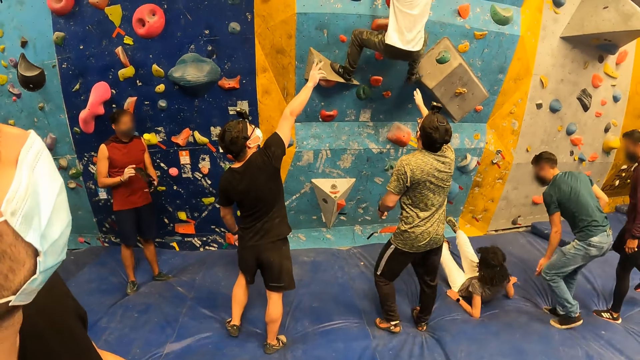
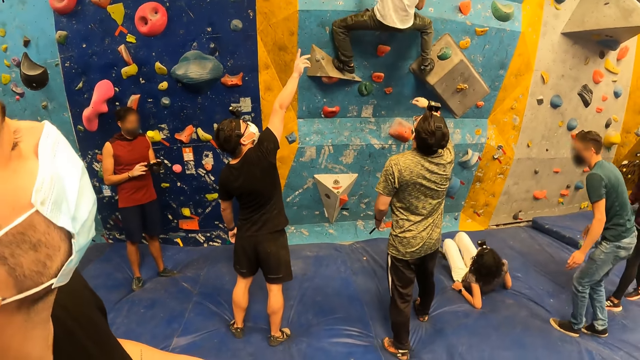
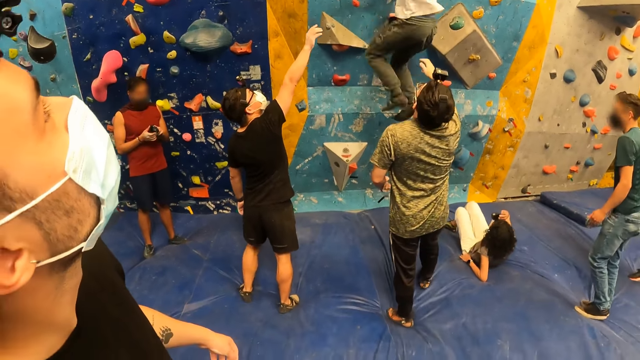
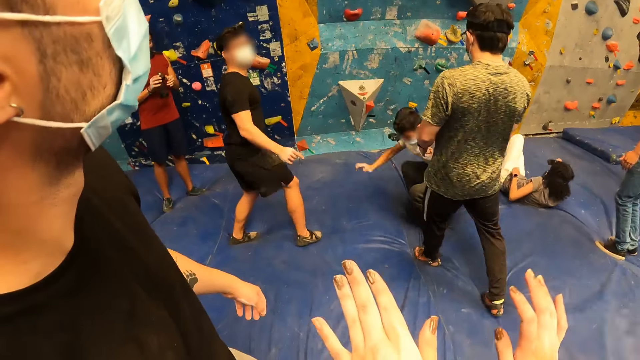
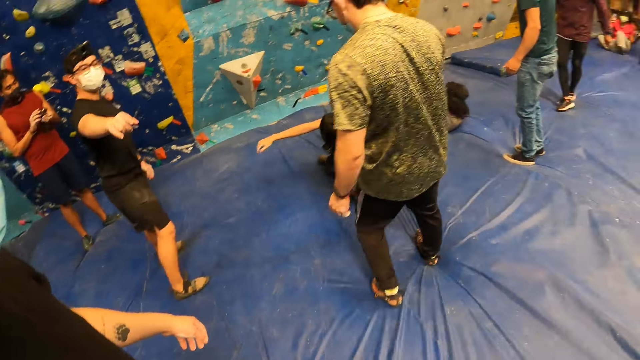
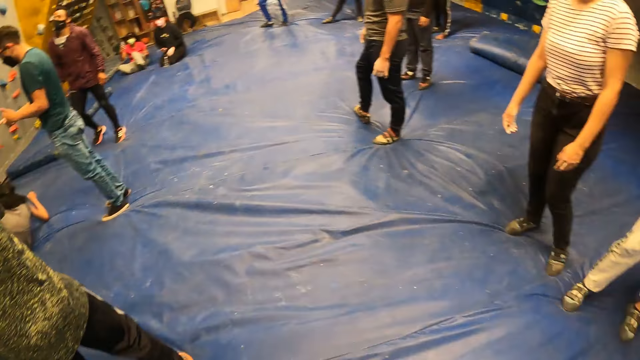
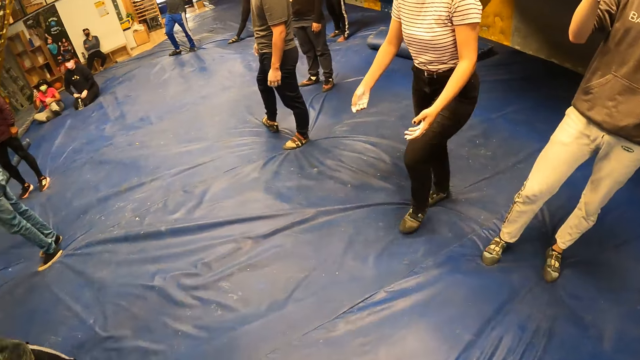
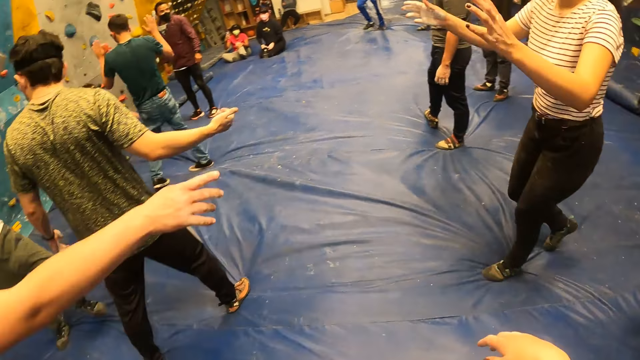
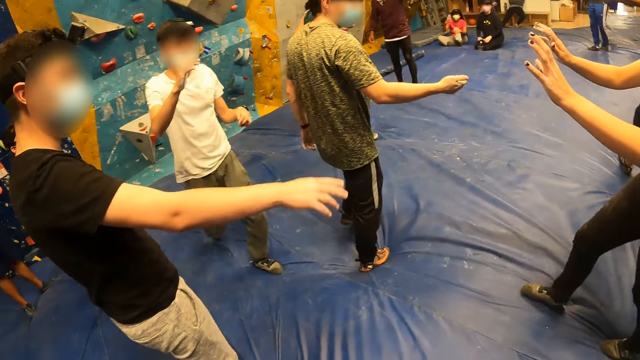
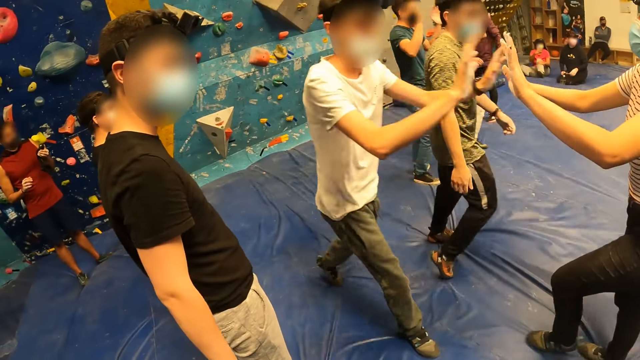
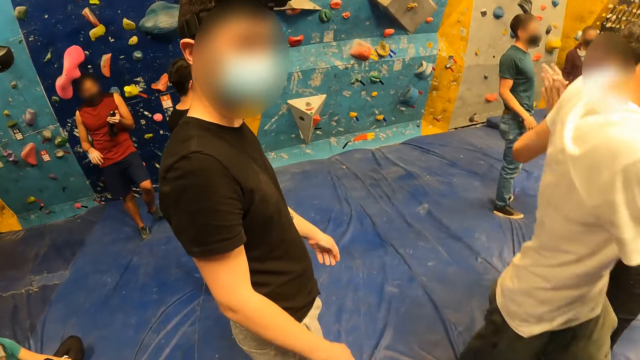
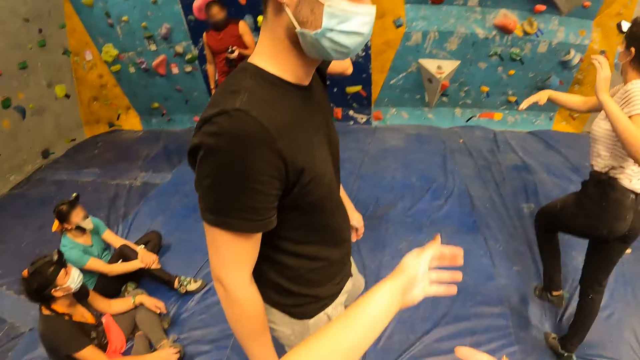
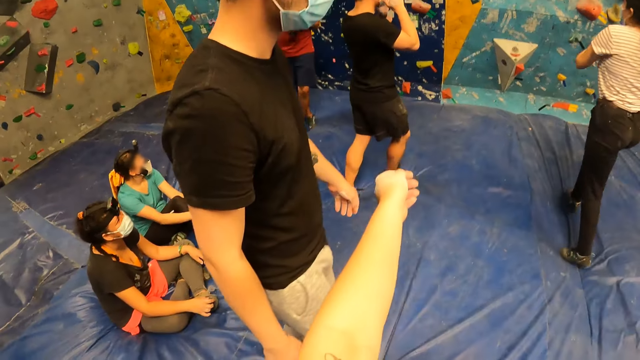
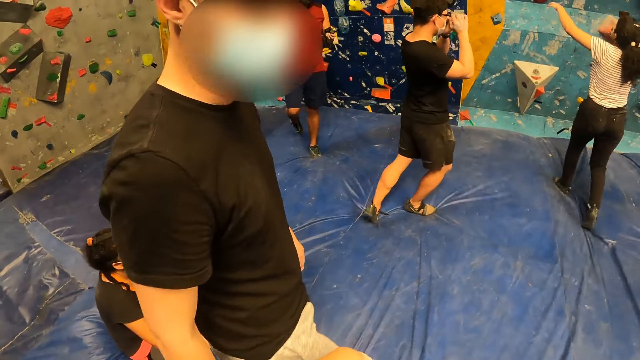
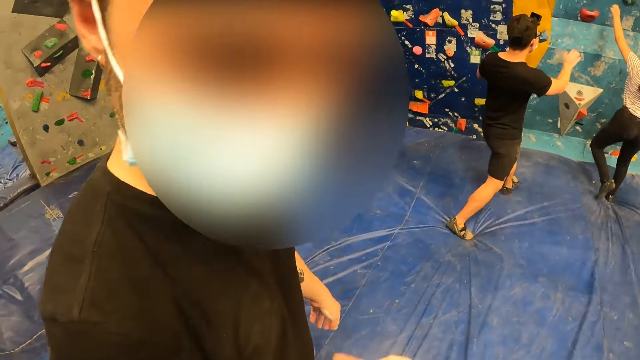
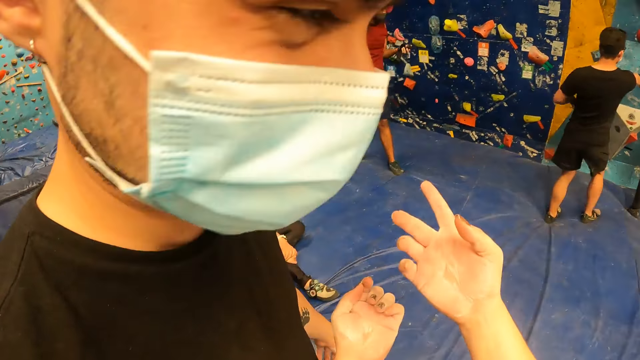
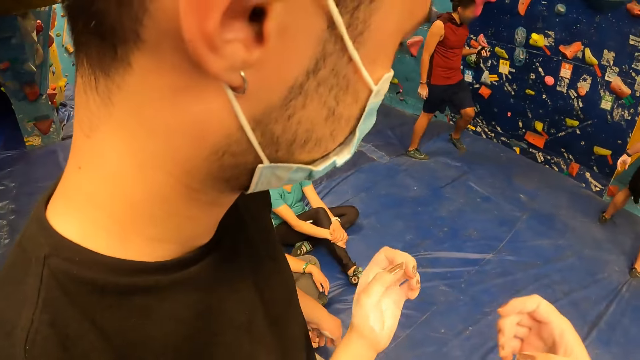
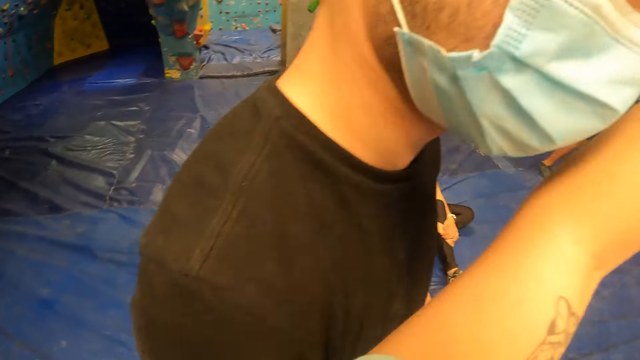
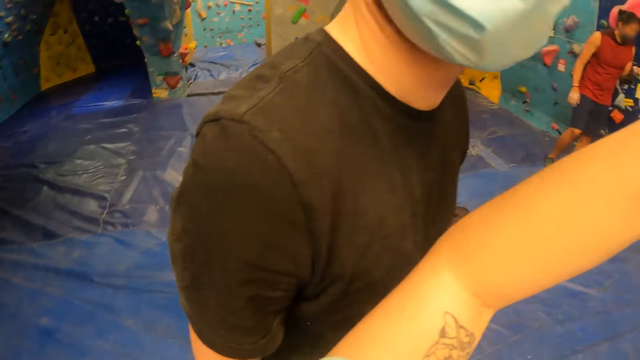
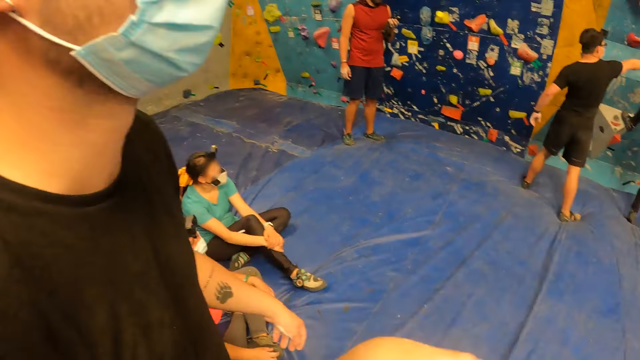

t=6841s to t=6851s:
A man raises a hand. Another man holds a camera. A third man falls from the bouldering wall to the crash pad. The third man jumps on the mattress. A fourth man moves around. The first man moves backwards. The camera wearer uses gestures. The fourth man uses gestures. The camera wearer looks around. The first man walks around. The third man walks around. The second man looks around. The third man gives a woman a high five. The fourth man moves around. The woman runs towards the bouldering wall. The second man walks around. The camera wearer raises her left hand. A fifth man interacts with the camera wearer. The fourth man points his right hand towards the bouldering wall. The camera wearer raises her right hand. She moves her hands.

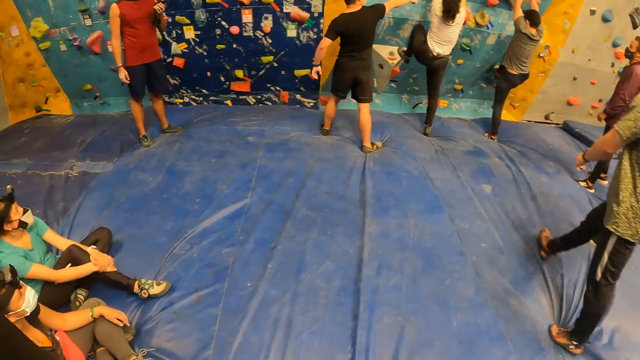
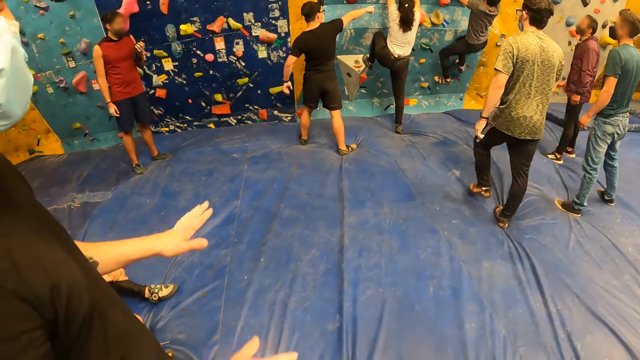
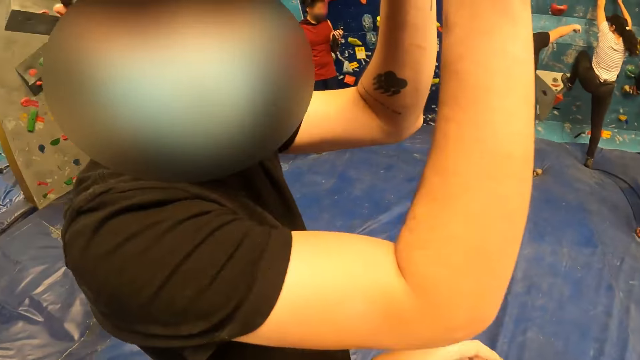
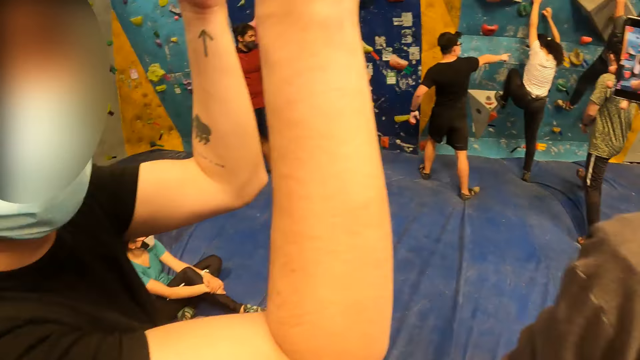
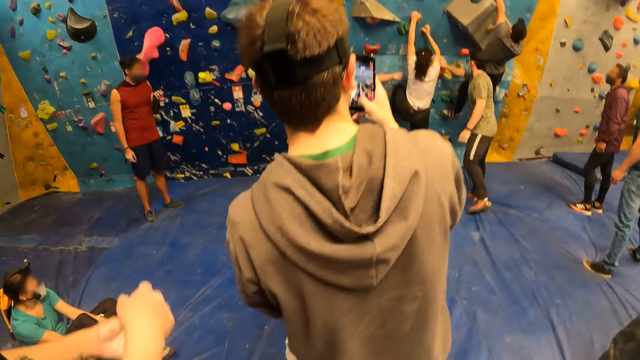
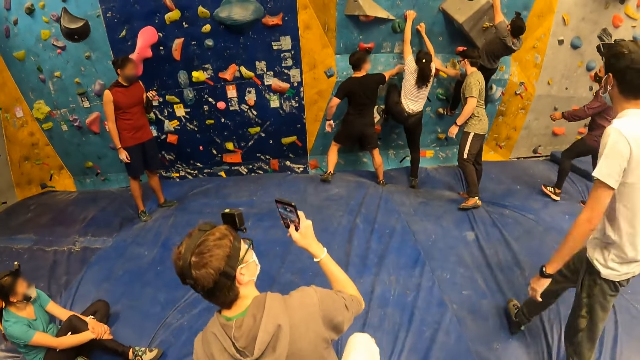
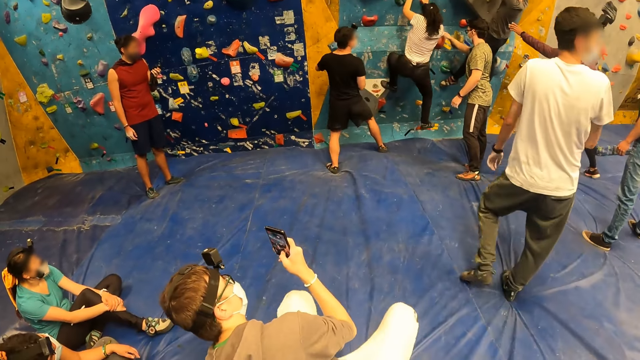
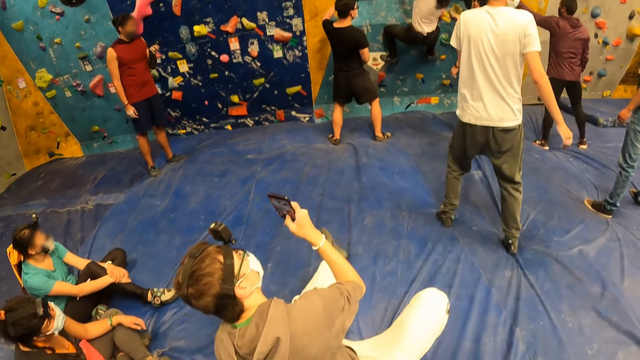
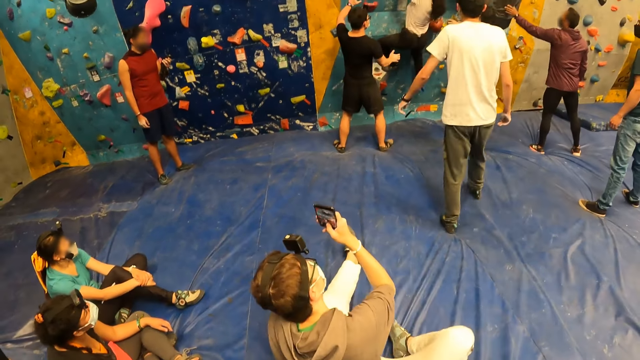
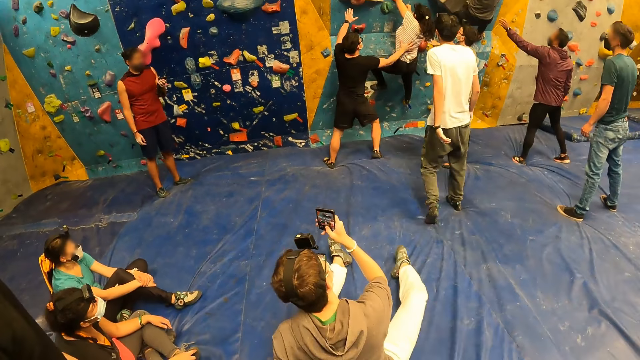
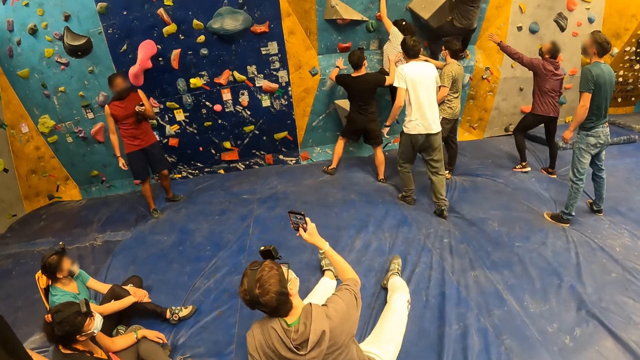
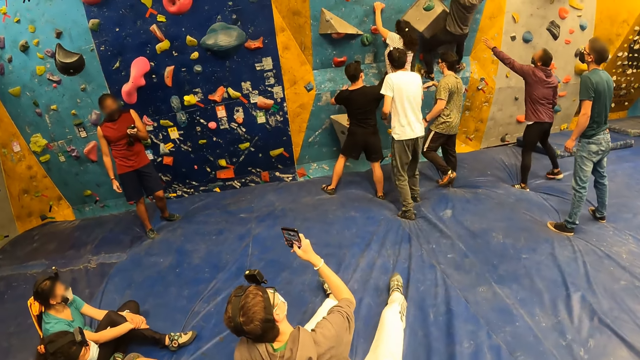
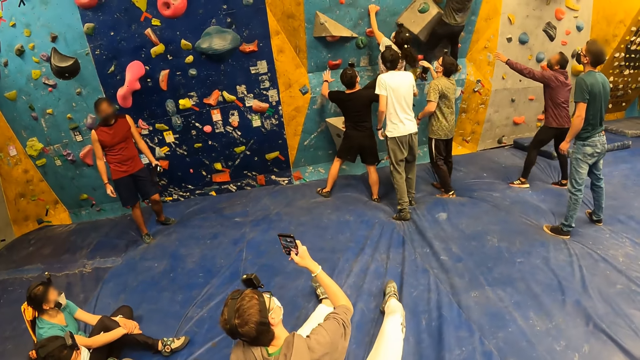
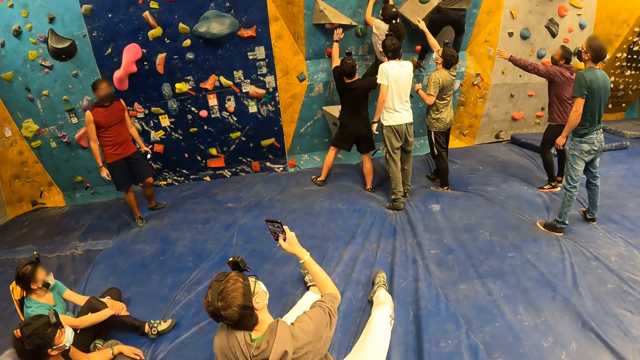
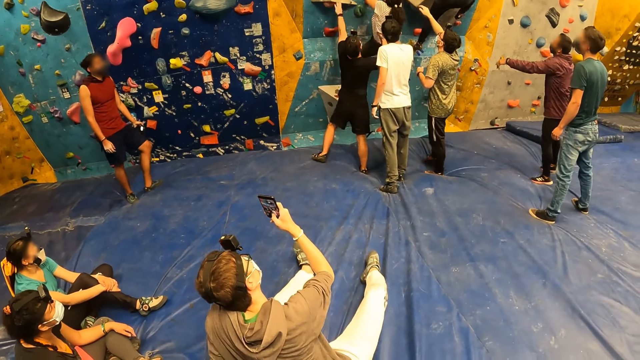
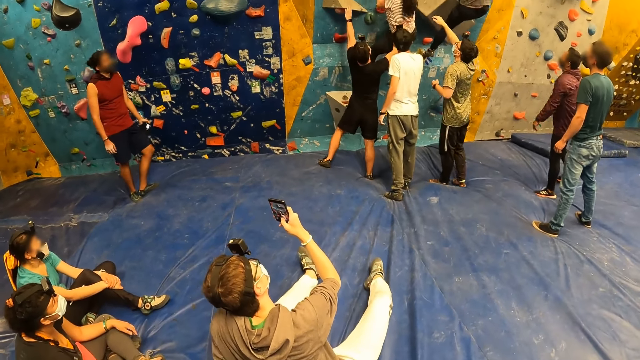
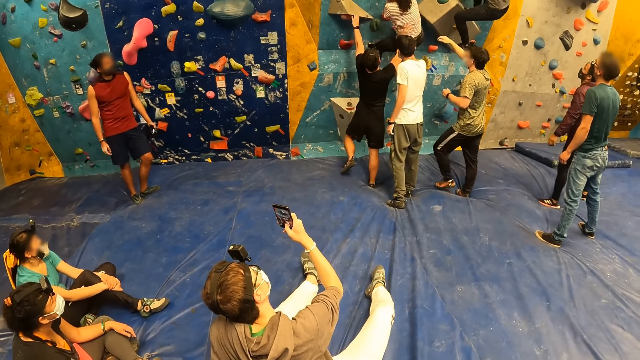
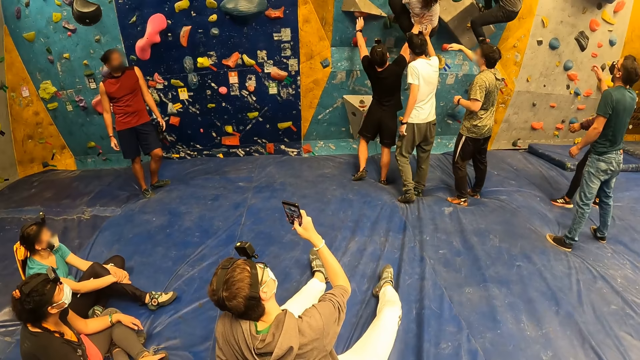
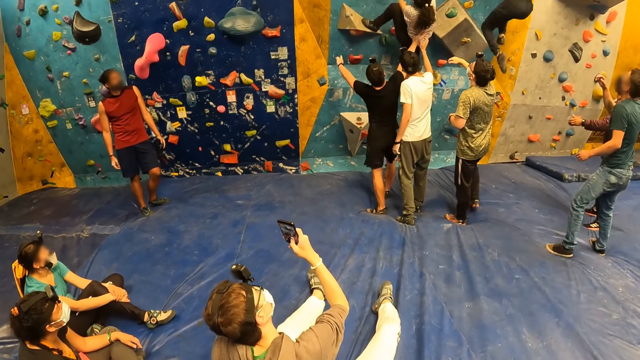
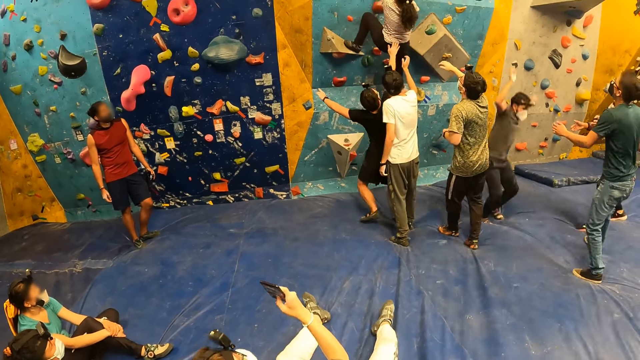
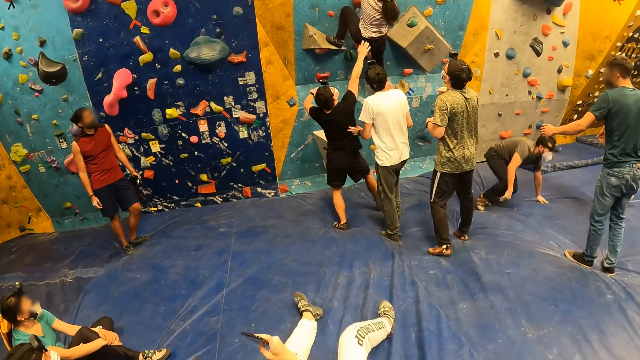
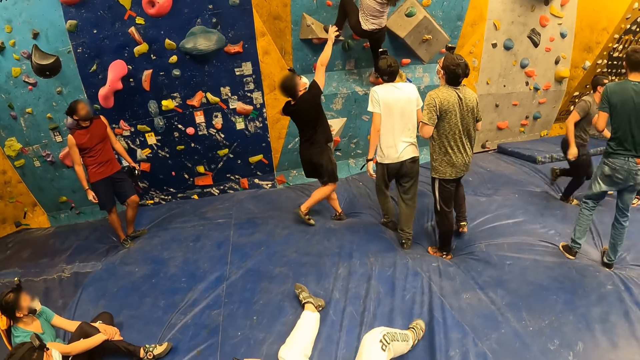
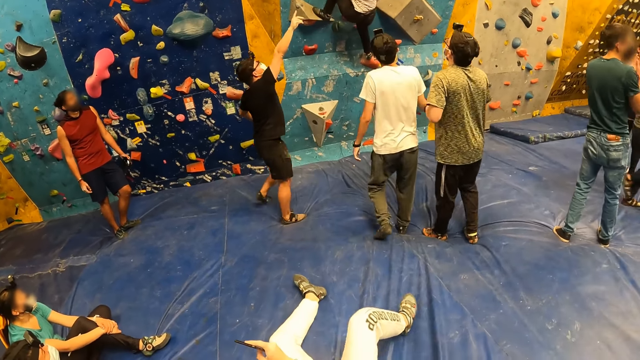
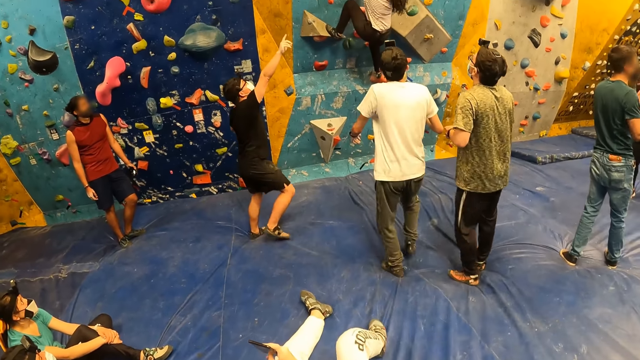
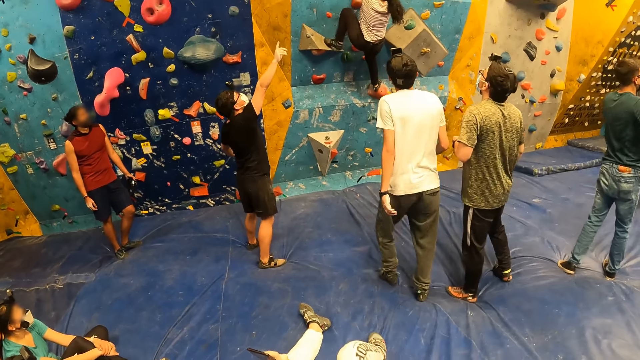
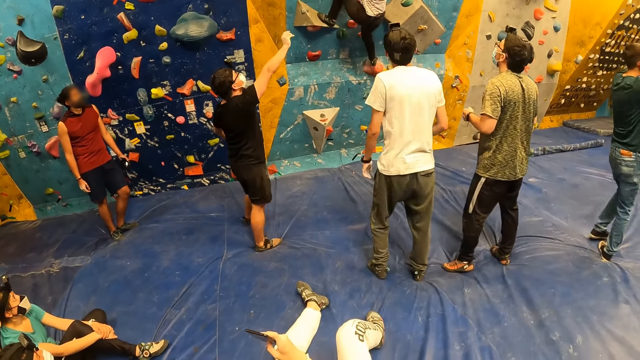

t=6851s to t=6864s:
The woman climbs the bouldering wall with both hands. A man uses gestures. The camera wearer looks around. Another man climbs the bouldering wall with both hands. A third man walks around. A fourth man raises both hands. A fifth man operates a phone with his right hand. The third man moves a hand. A sixth man walks around. The first man moves around. The fifth man sits on the crash pad. The first man holds the woman with his right hand. He pushes the woman up the wall. A seventh man moves around. The third man raises a hand. The first man uses gestures. The third man moves backwards. The sixth man raises a hand. The second man falls from the bouldering wall to the crash pad. The first man moves around. The sixth man moves backwards.
